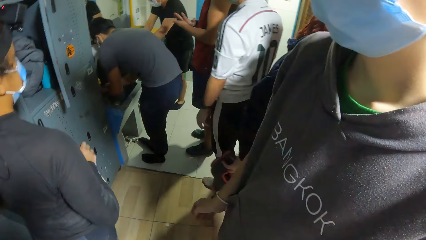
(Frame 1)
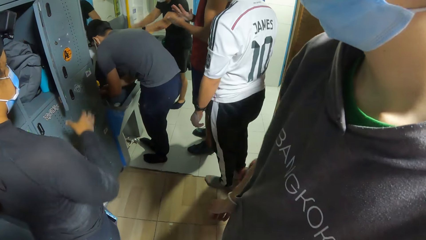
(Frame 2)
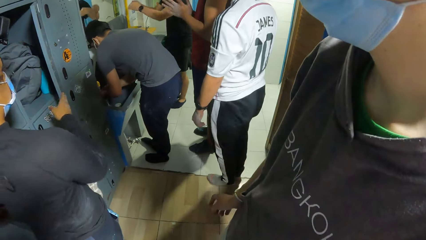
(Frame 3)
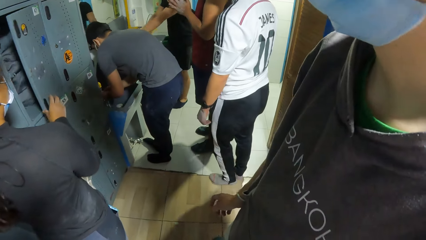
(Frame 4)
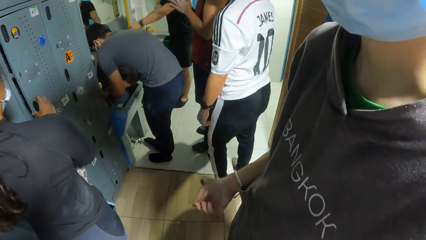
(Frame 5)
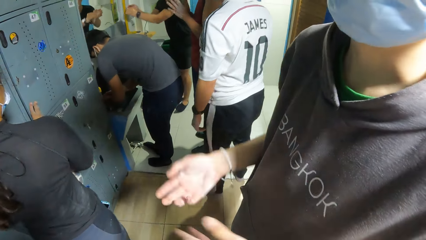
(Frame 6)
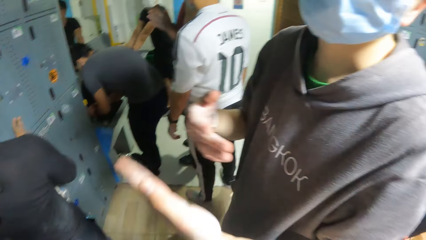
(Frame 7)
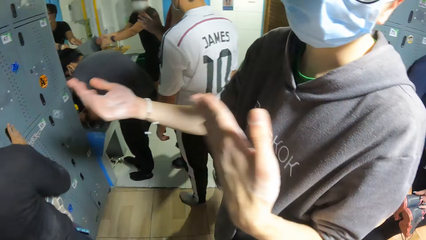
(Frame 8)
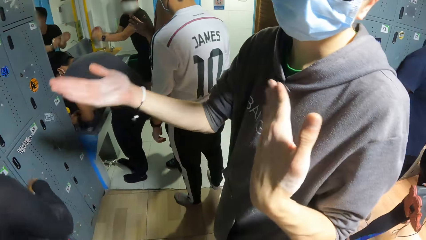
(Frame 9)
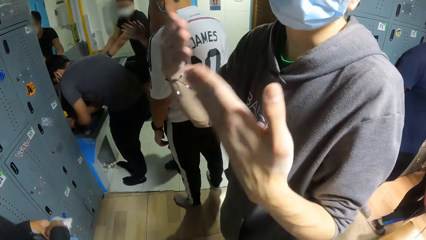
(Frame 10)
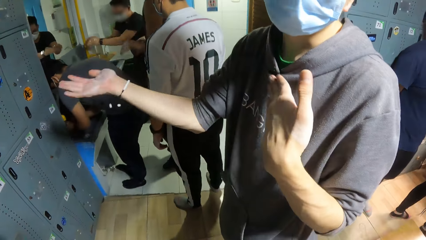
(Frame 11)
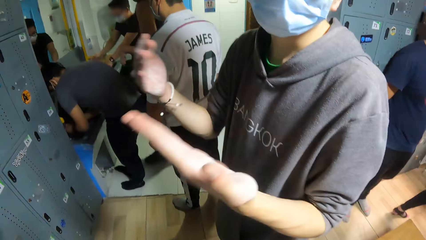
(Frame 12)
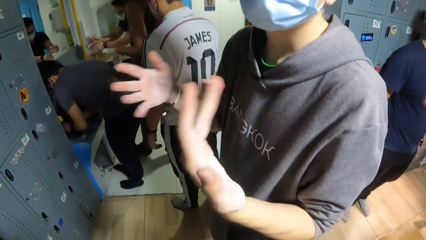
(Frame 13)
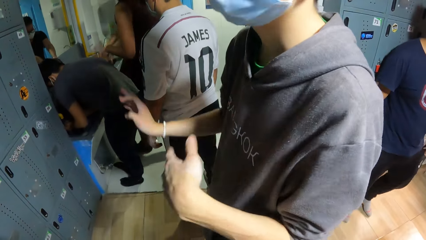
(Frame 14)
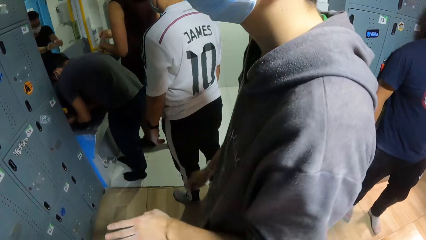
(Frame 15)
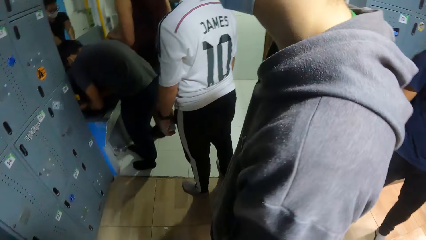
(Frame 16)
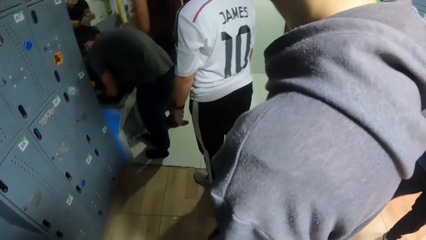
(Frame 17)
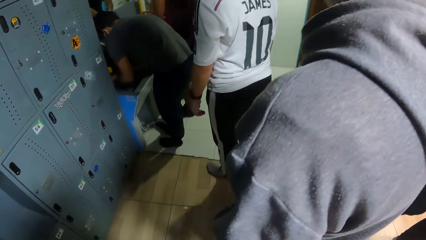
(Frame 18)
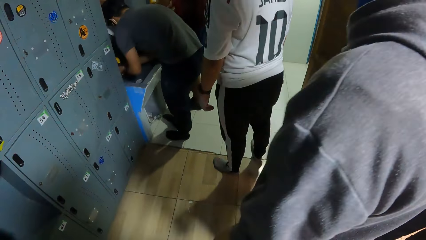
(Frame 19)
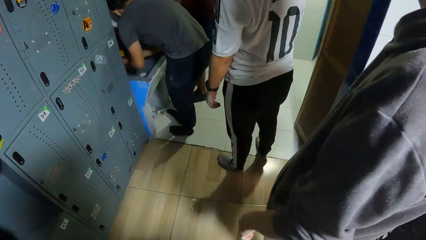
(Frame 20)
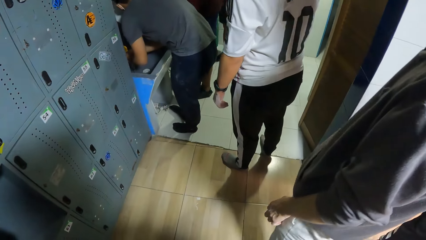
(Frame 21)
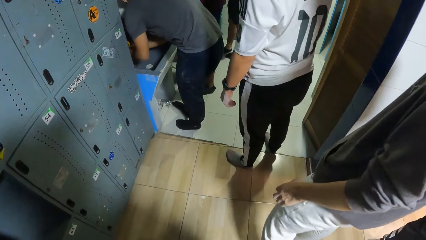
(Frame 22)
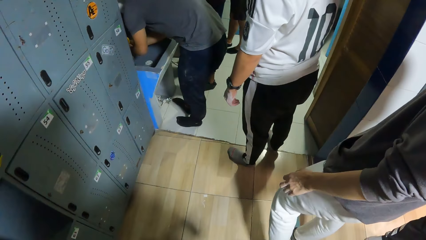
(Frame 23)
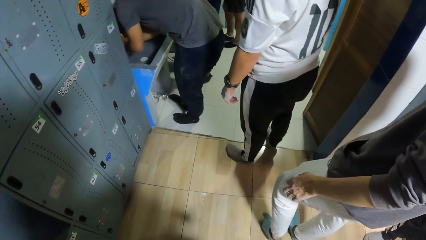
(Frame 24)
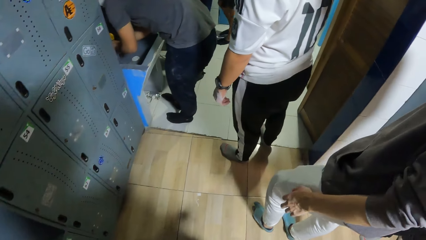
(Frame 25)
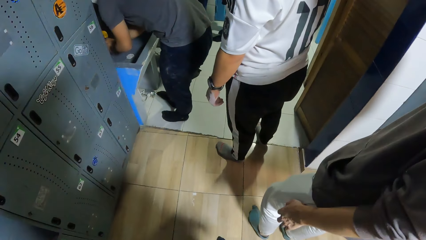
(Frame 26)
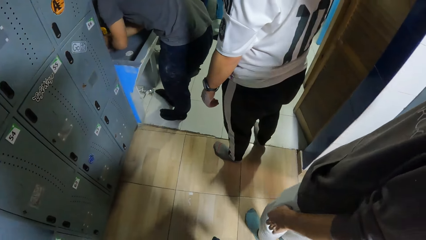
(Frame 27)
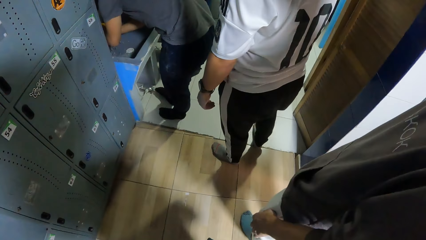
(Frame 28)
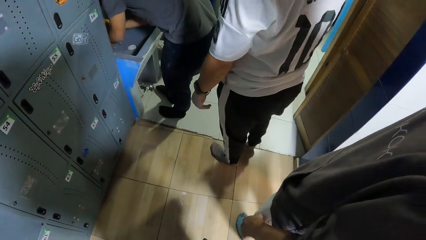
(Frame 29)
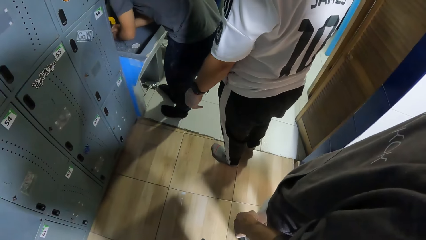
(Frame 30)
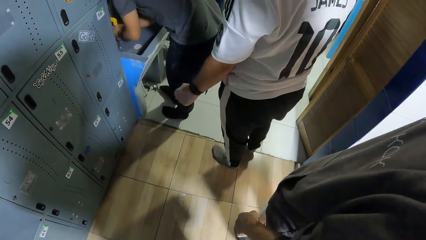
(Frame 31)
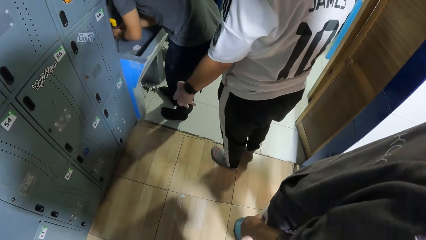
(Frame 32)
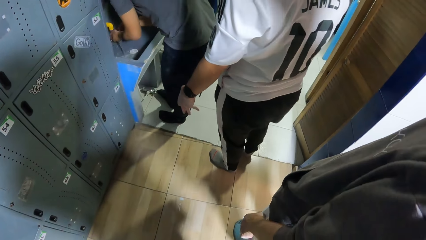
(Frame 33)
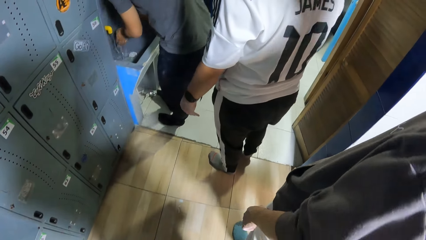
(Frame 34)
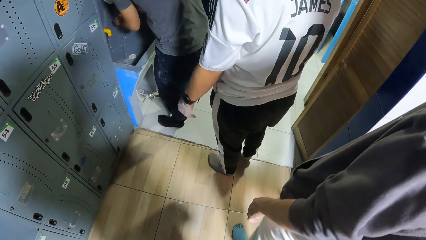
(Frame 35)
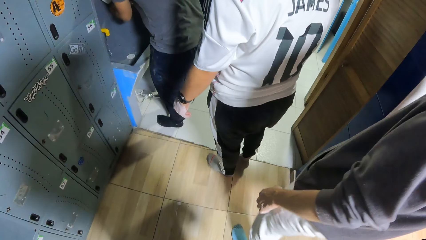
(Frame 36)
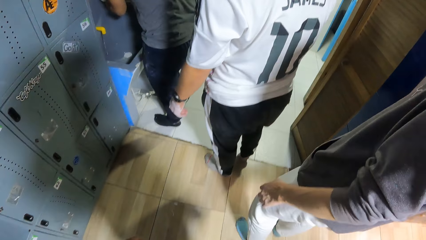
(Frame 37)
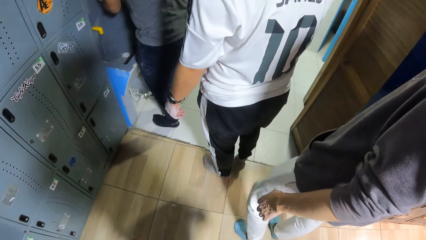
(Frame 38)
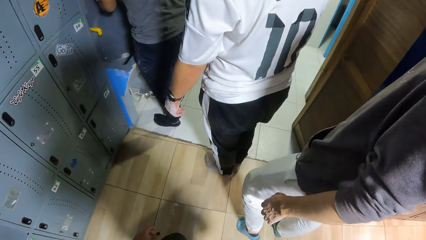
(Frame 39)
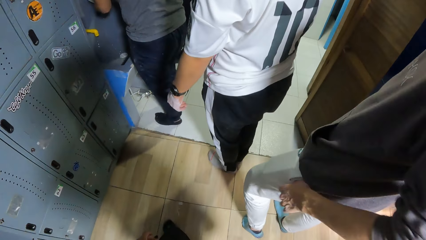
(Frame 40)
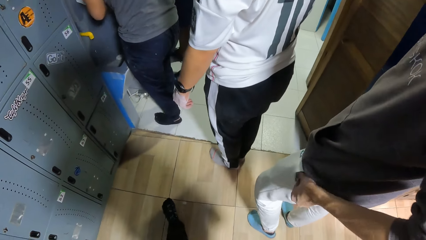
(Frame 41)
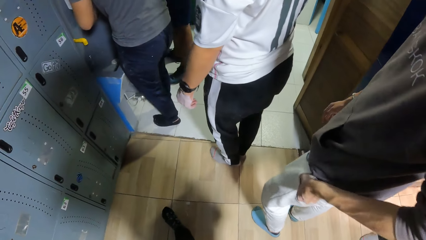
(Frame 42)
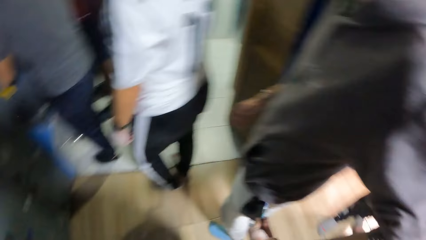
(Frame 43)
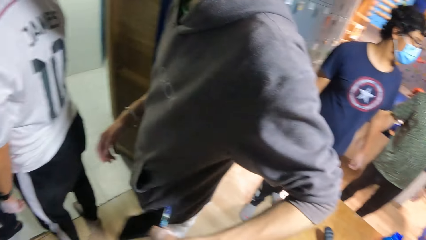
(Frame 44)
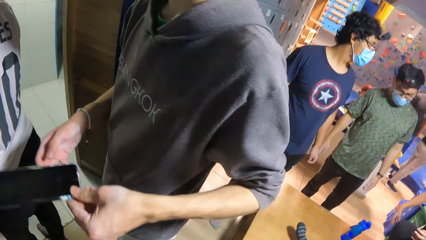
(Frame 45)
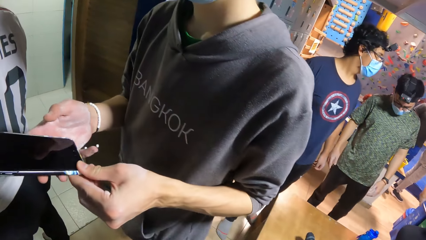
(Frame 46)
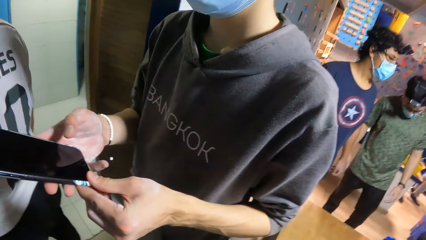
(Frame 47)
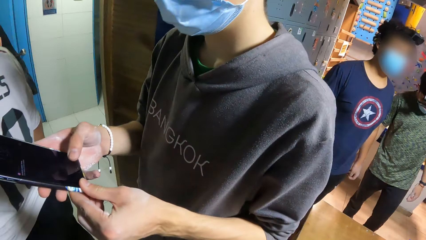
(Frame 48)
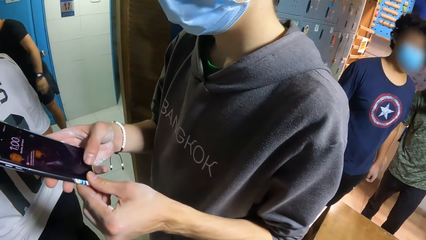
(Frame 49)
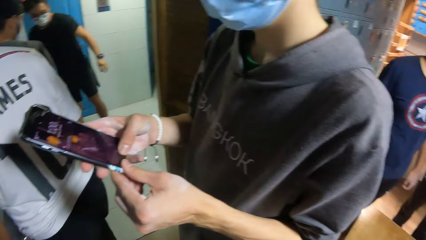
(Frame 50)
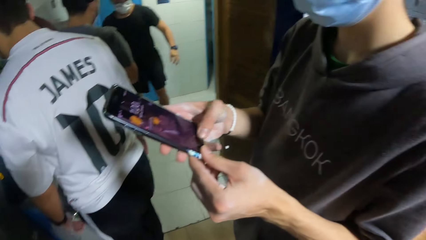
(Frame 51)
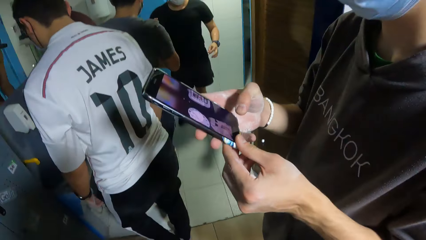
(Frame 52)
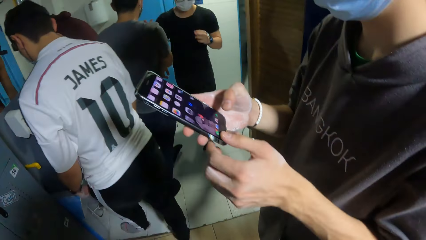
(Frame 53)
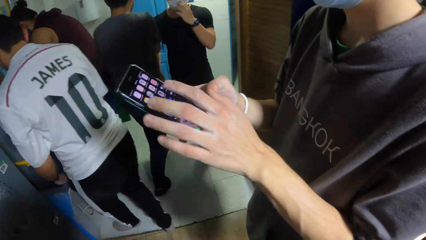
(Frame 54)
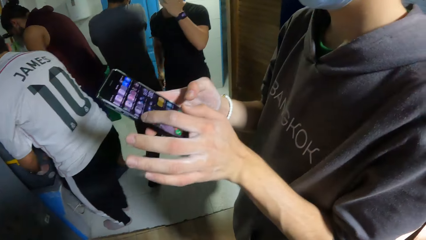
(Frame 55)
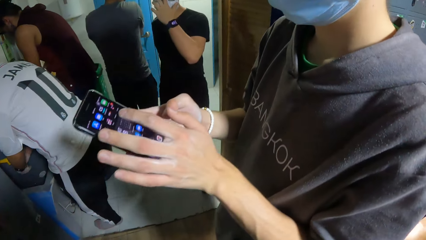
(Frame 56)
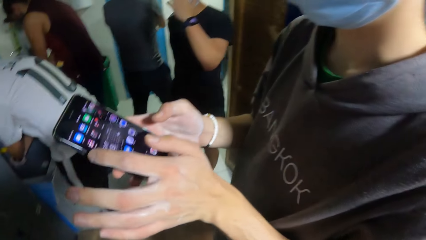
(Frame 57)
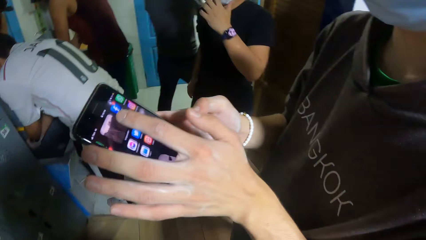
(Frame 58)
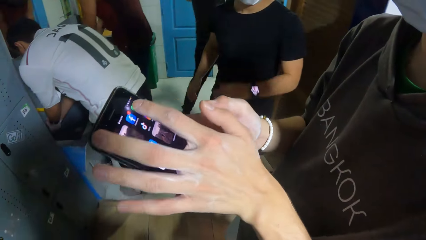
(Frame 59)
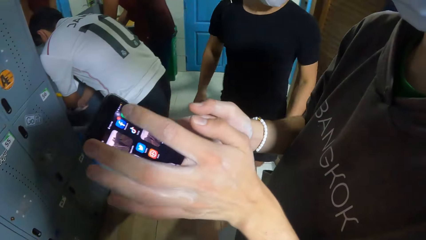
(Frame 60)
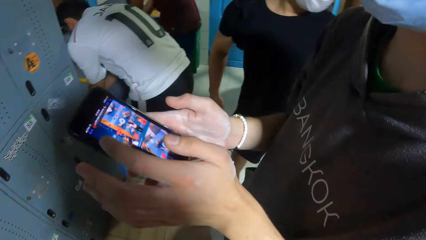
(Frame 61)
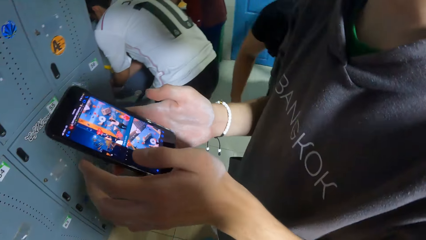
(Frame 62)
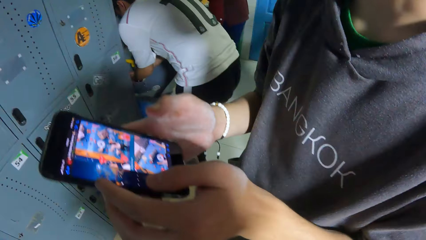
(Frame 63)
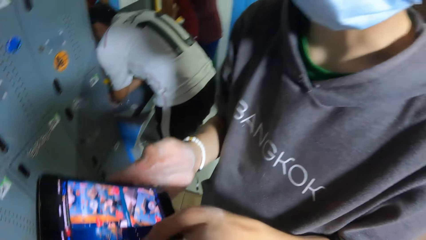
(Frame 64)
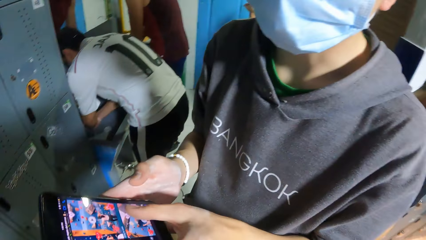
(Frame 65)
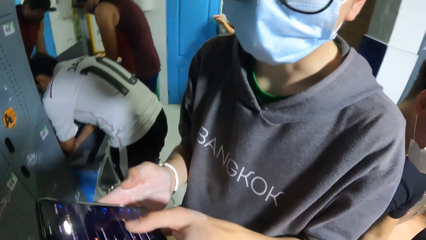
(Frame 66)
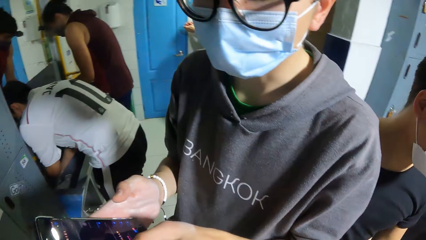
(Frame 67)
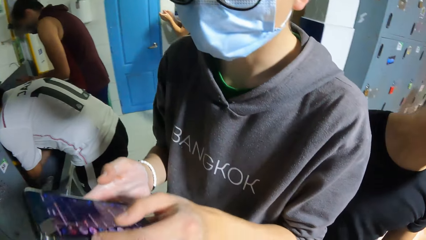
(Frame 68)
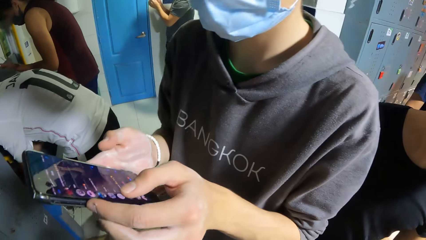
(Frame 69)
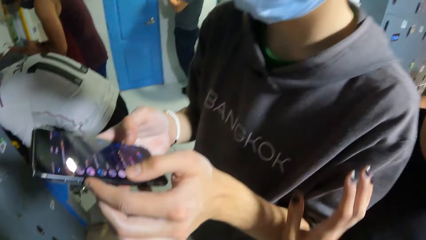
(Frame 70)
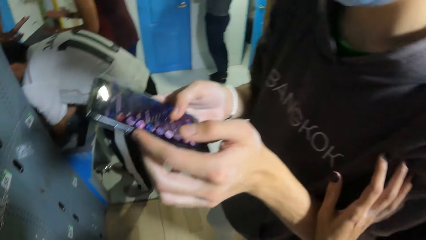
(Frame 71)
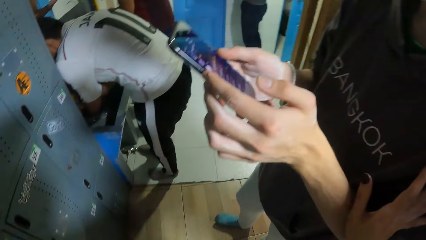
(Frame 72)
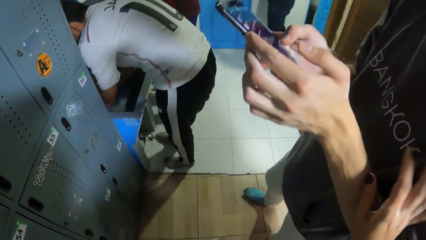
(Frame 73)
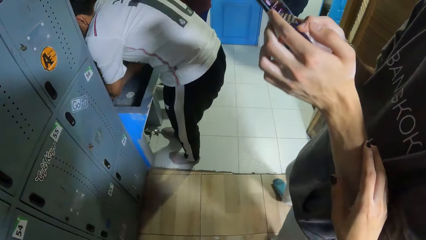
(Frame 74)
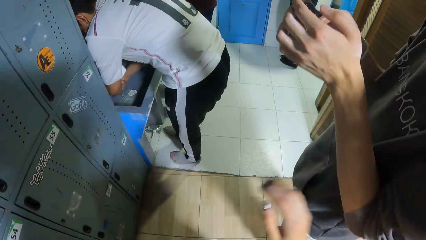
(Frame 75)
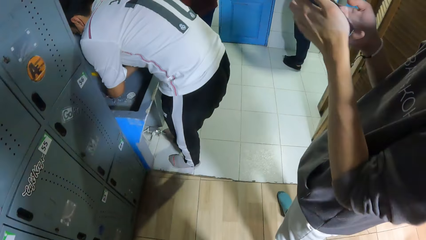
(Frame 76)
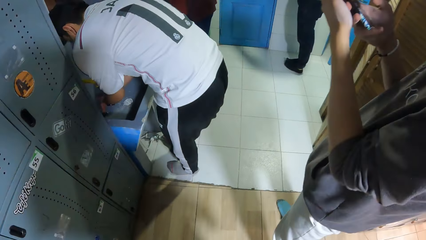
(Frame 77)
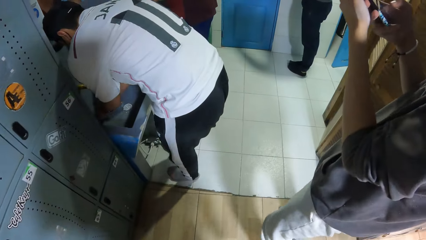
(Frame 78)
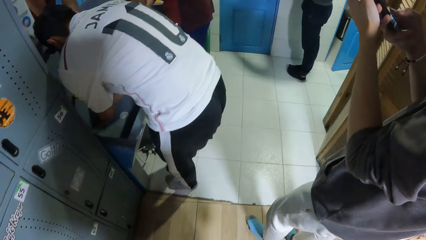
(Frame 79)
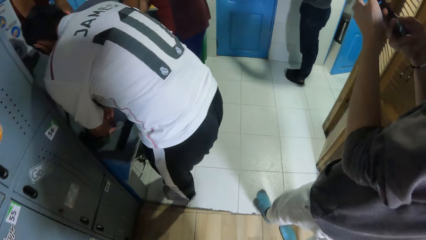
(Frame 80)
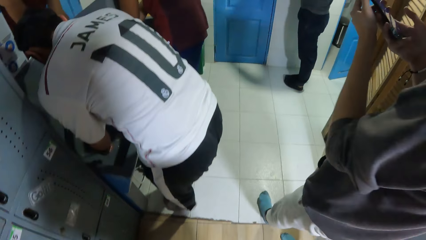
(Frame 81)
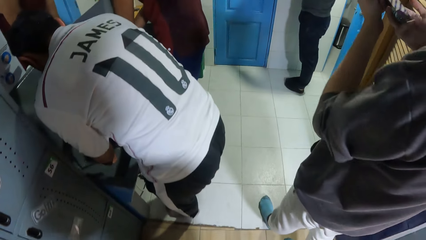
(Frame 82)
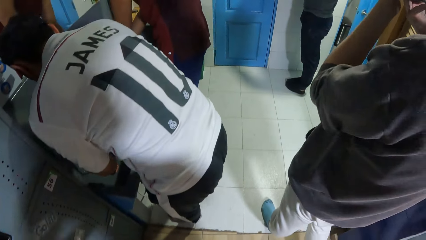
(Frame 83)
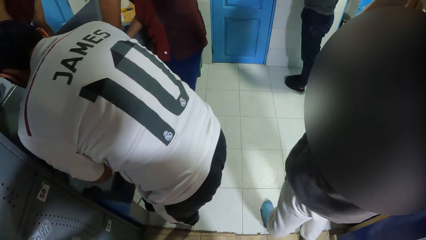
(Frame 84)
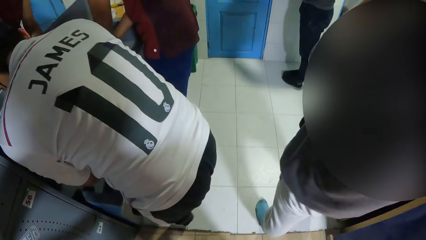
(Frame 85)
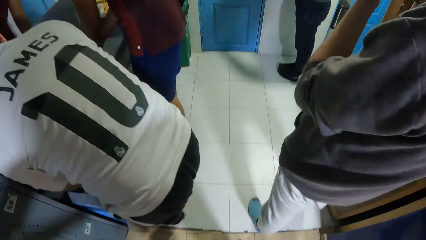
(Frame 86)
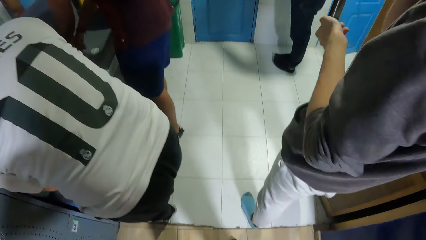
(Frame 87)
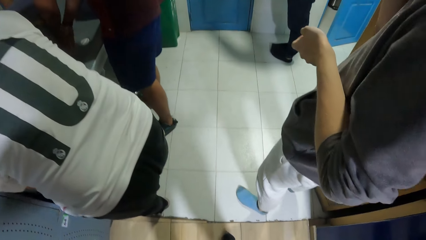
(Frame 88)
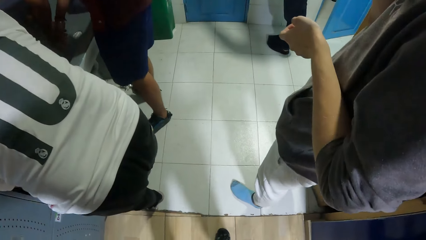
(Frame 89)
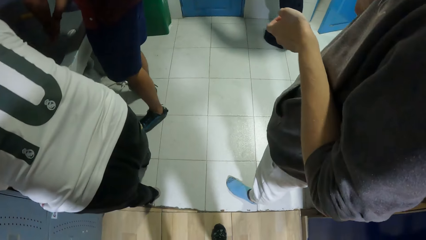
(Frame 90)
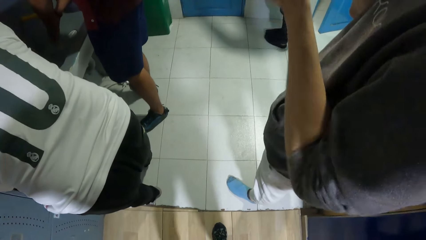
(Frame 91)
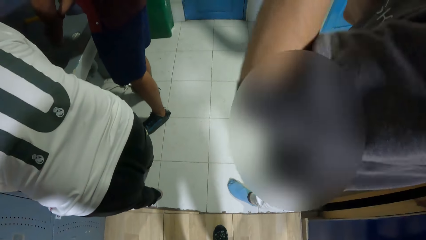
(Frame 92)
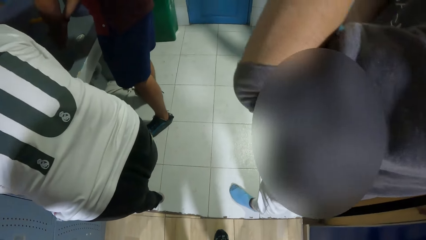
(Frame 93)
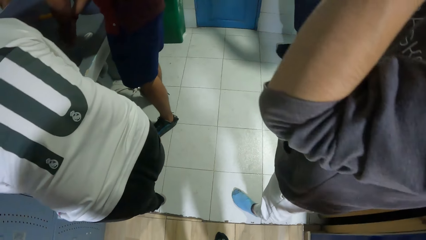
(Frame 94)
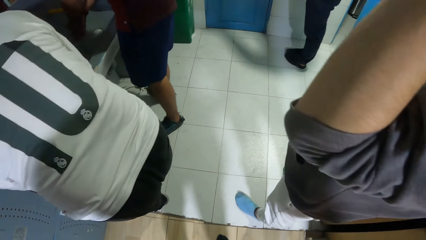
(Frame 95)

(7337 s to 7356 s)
A man cleans water from his hands. A woman closes the locker with her right hand. Another man makes a gesture with his hands. A third man walks towards a sink. The second man brings out a phone from his pocket with his left hand, holds the phone with both hands, and operates the phone in his hands with his right hand. The first man walks into the locker room from the toilet and adjusts a mask on his face with his left hand. The second man operates the phone in his right hand with his left hand. The third man washes his hands in the sink. The second man holds the phone with both hands. A fourth man rubs his hands together. The second man operates the phone in his hands with his left hand. The camera wearer puts her right hand on the second man's chest. The second man walks into the toilet with the camera wearer.
